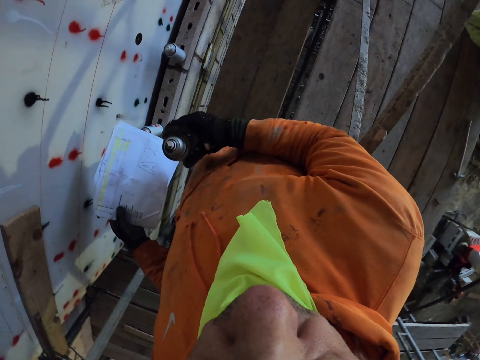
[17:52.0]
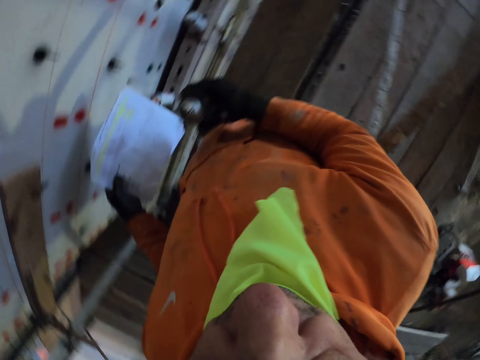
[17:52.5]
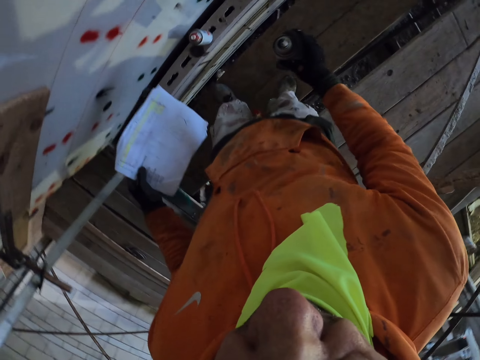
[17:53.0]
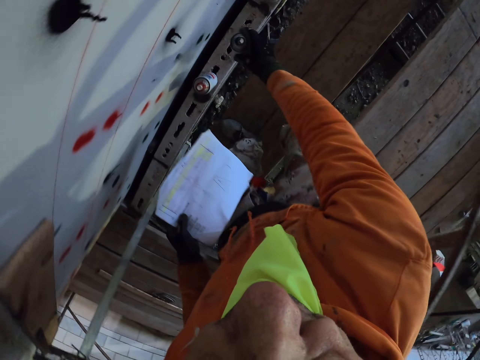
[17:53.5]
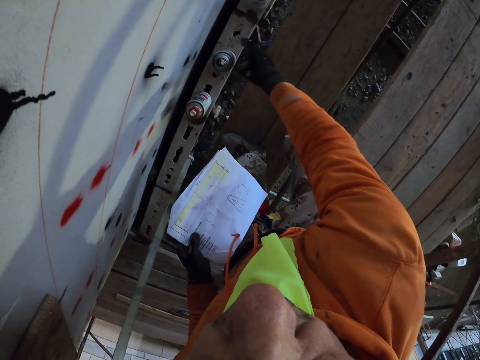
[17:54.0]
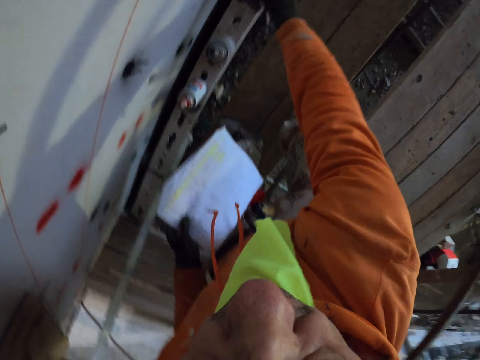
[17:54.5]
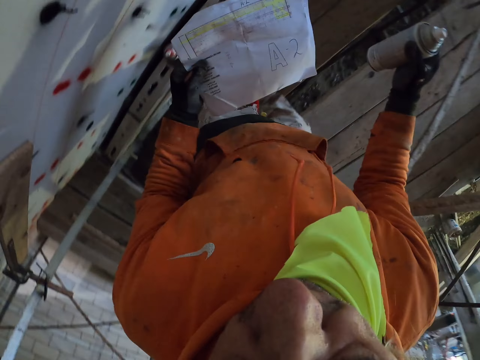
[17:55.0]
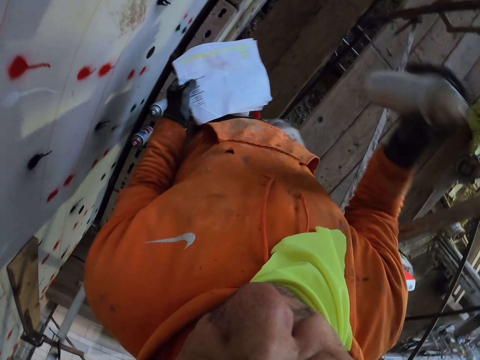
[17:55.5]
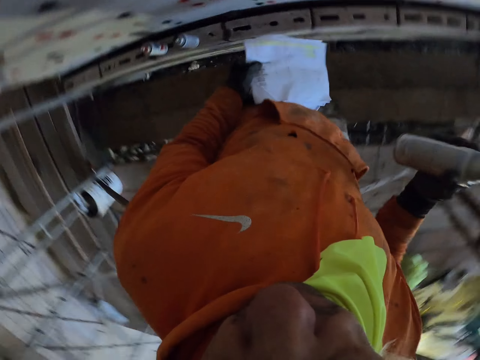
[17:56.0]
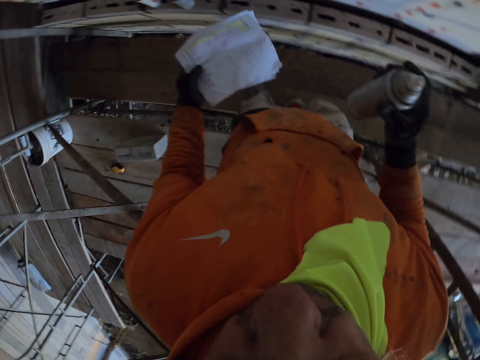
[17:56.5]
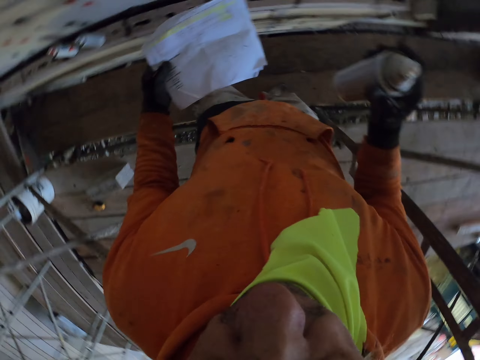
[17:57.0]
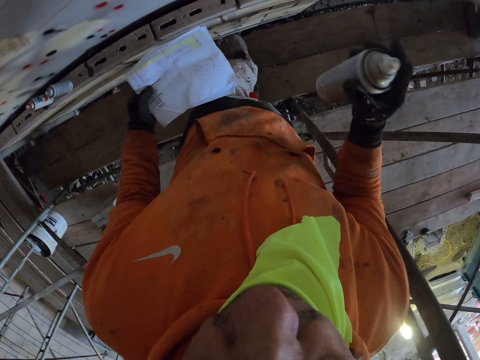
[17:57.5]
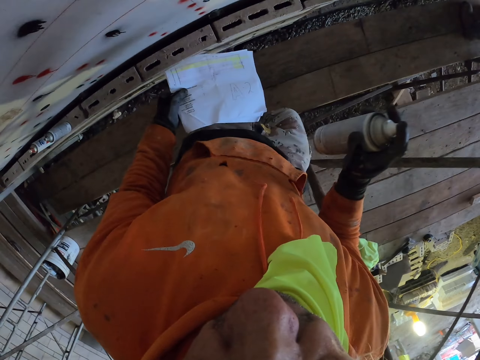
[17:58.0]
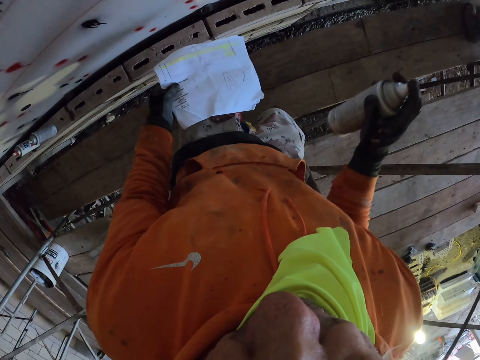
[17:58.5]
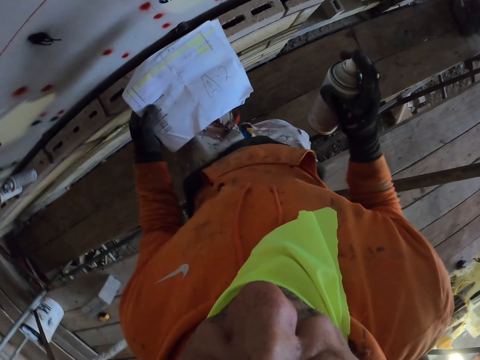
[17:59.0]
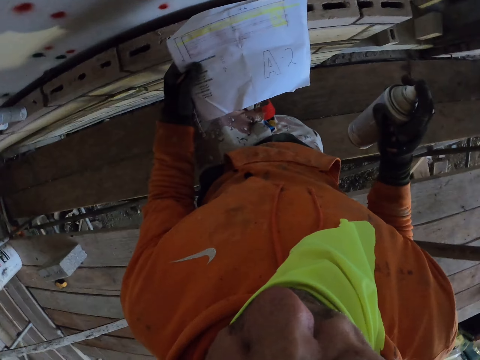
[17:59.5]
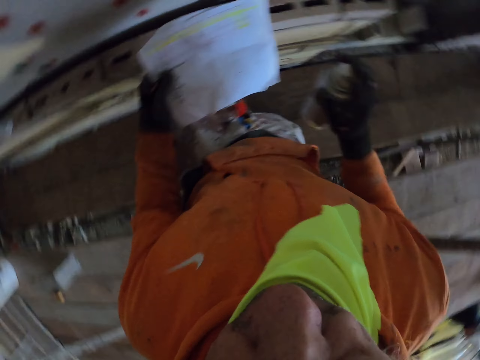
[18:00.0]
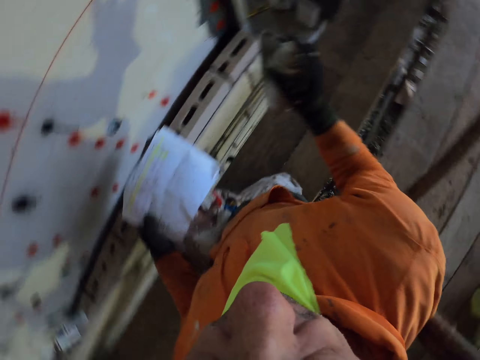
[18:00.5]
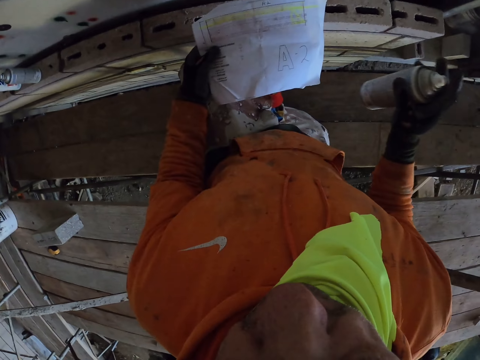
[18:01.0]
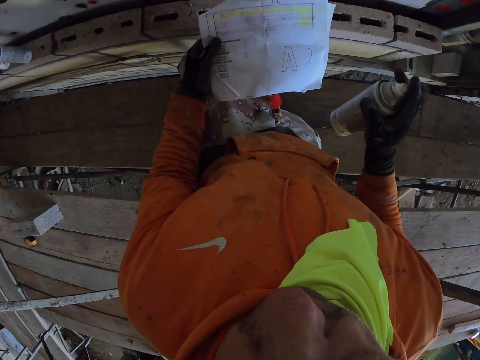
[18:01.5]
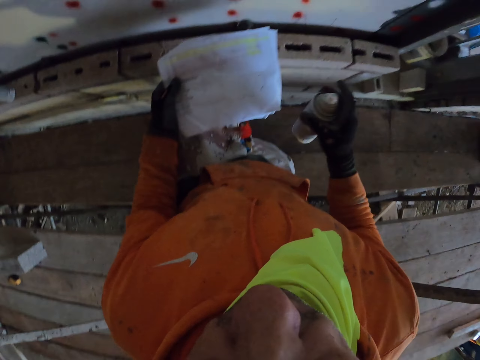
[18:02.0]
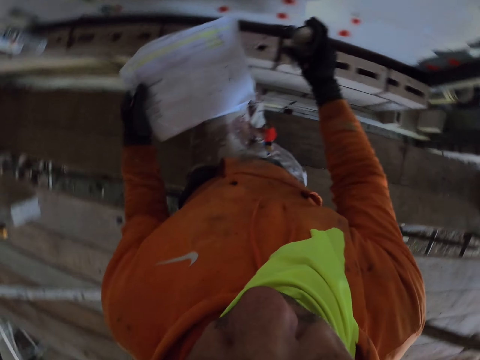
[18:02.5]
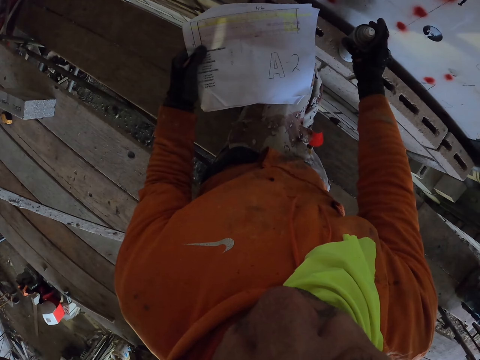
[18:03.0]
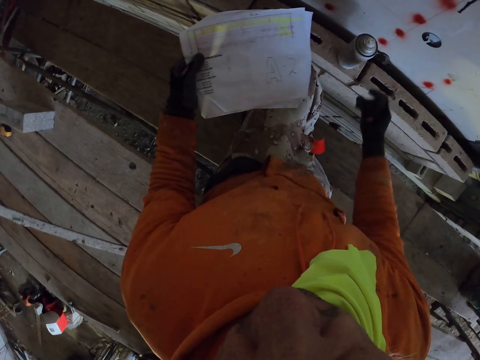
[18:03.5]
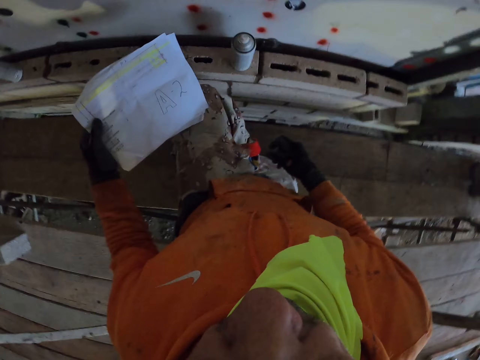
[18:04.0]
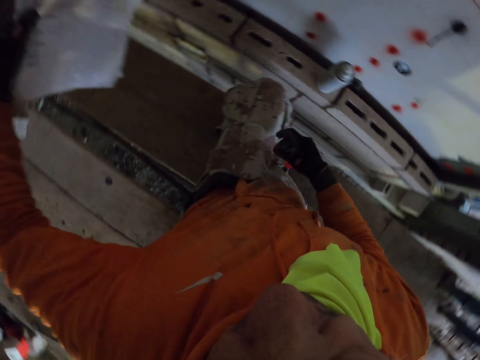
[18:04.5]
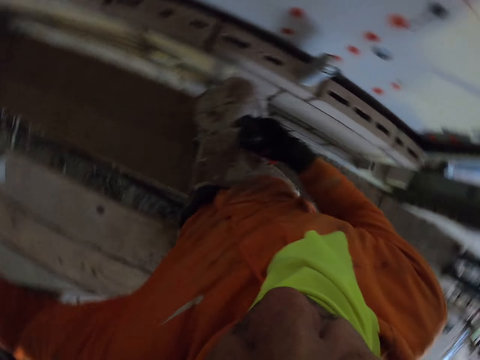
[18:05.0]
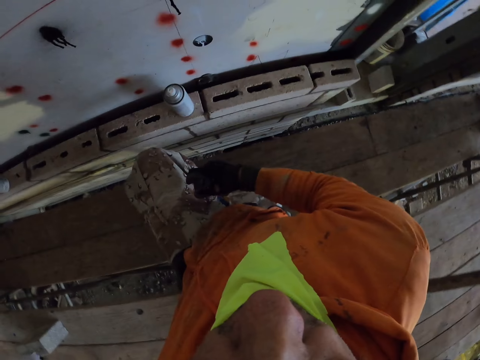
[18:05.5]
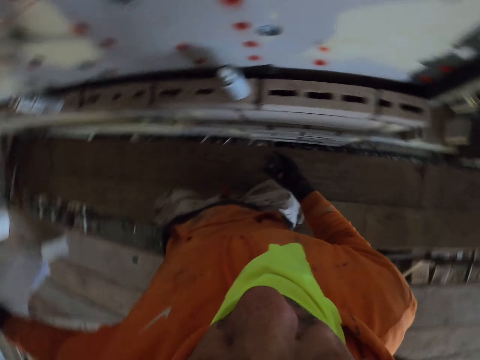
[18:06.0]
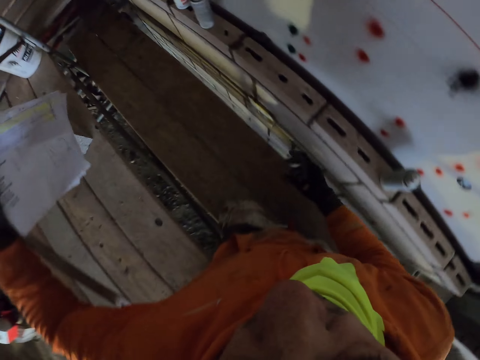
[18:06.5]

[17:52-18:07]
The camera wearer turns around the room. They put the spray on the concrete. They pick the spray. They walk around the room. They shake the spray. They kneel. They put the spray on the concrete. They turn around the room.

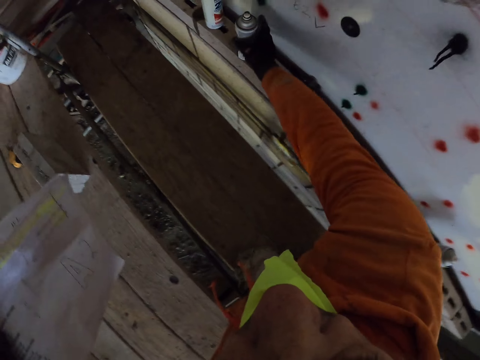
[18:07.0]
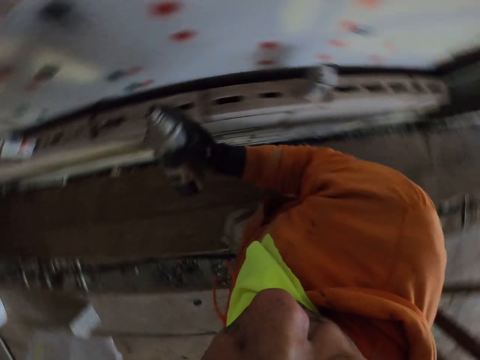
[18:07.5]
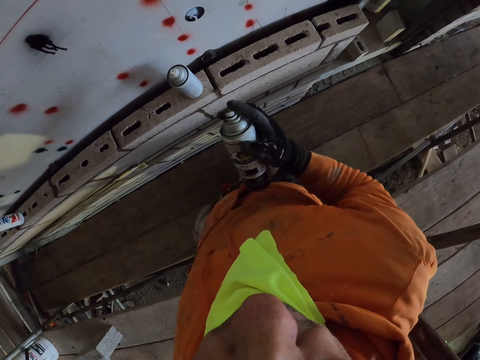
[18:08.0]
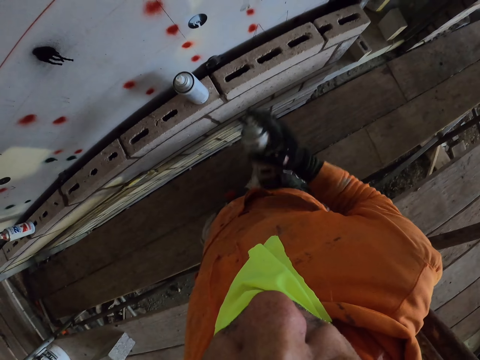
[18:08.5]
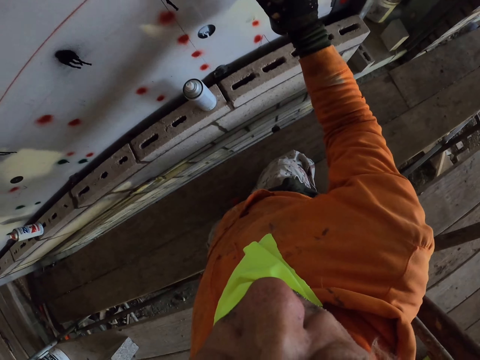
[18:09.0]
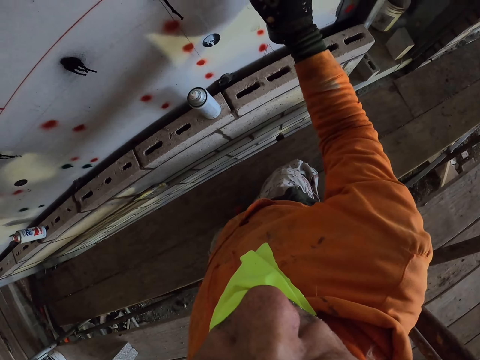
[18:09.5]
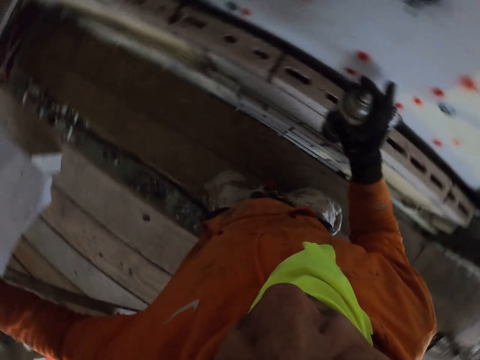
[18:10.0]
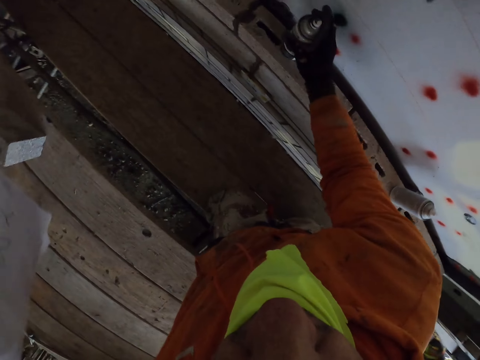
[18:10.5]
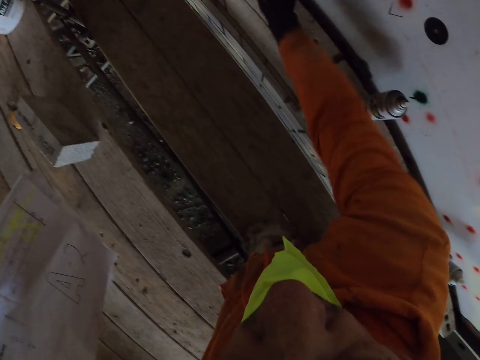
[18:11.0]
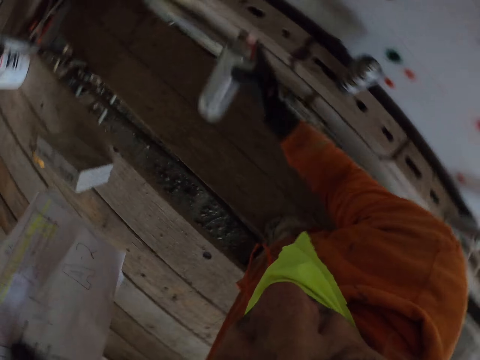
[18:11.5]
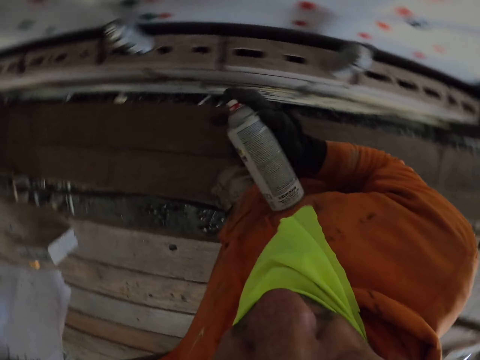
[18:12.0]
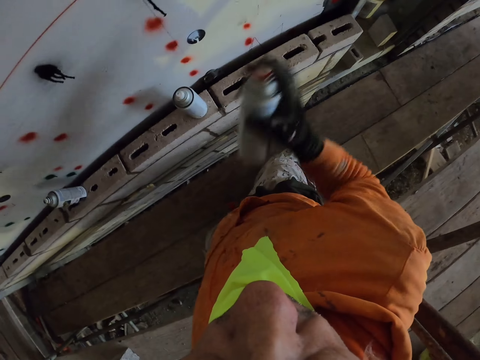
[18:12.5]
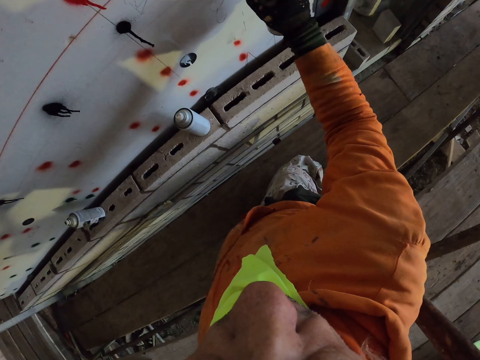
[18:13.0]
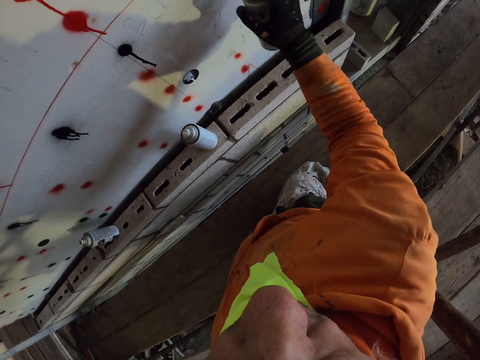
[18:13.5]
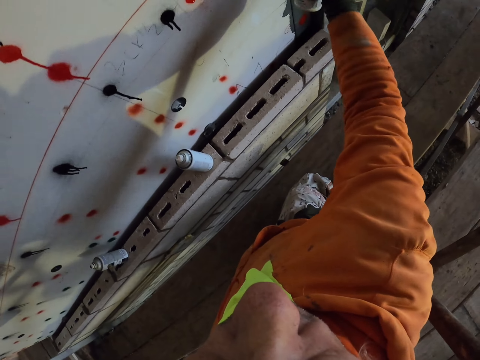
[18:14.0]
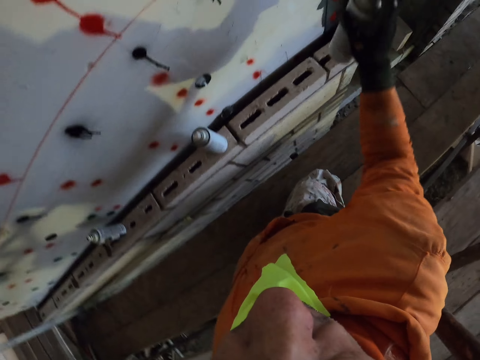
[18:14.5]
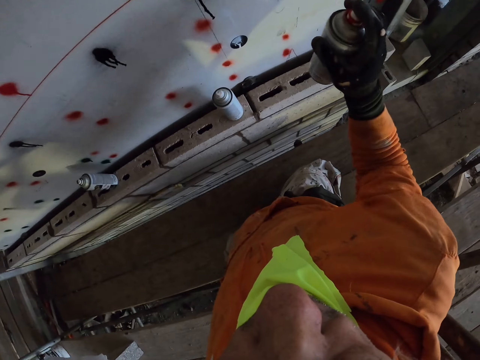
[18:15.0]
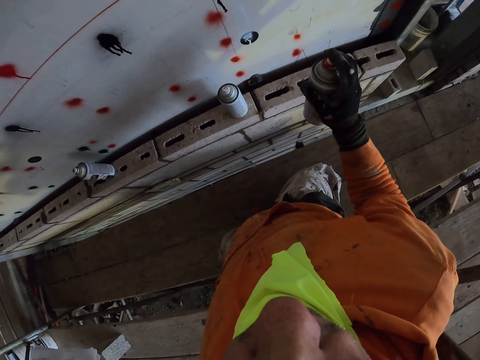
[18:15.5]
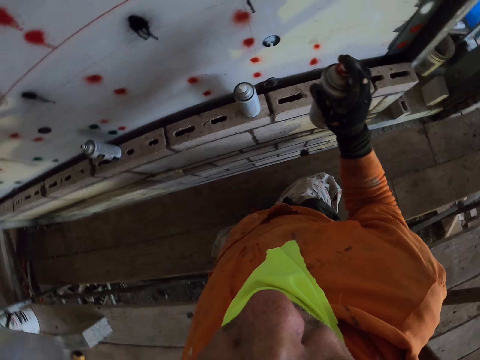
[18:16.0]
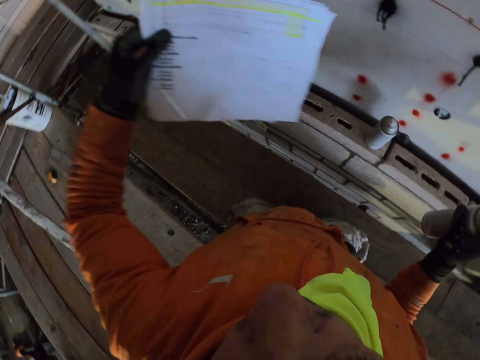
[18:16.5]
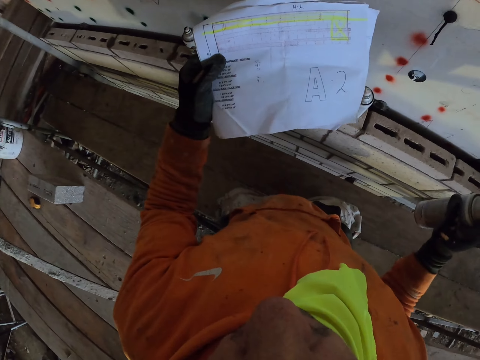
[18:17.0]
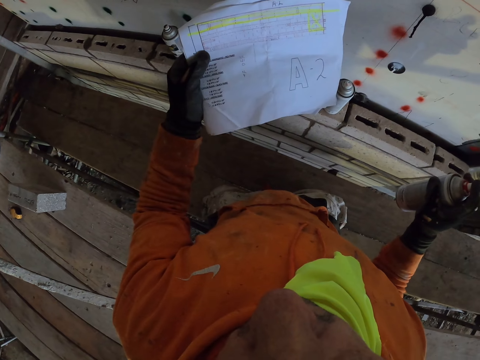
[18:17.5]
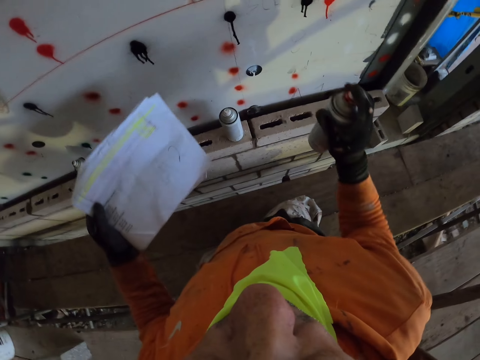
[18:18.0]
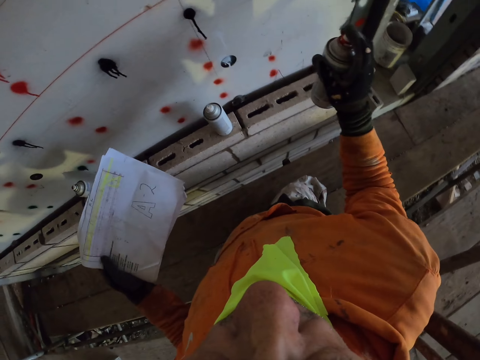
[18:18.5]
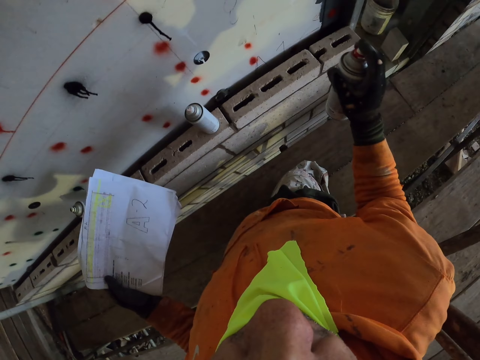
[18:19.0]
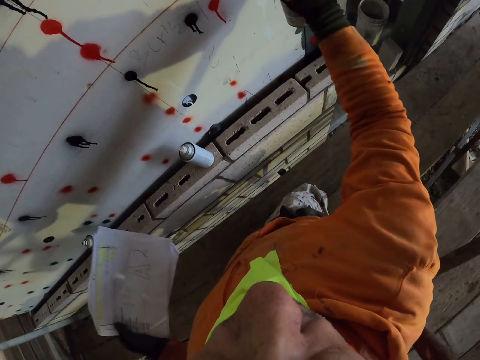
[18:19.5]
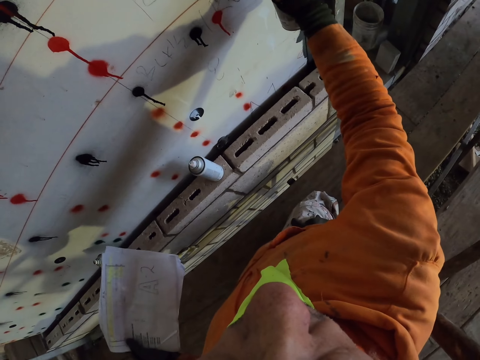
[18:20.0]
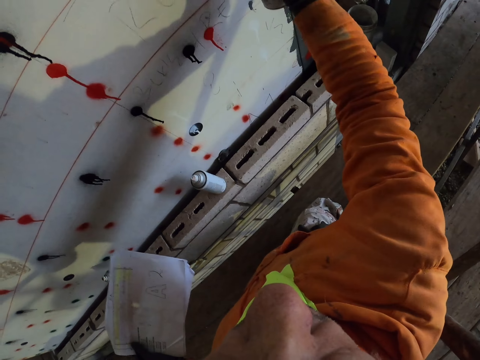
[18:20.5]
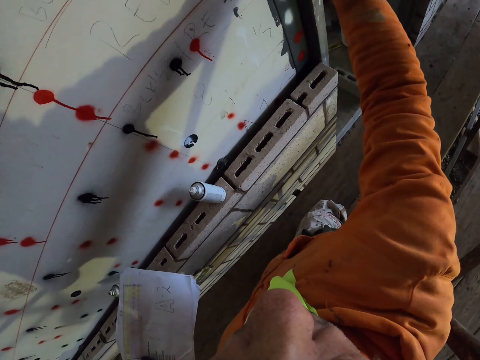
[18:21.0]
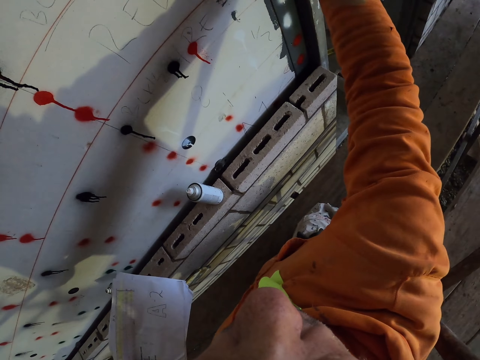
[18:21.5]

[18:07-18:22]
The camera wearer picks the spray. They spray the wall. They put the spray on the concrete. They pick the spray. They spray the wall. They turn around the room. They spray the wall.
